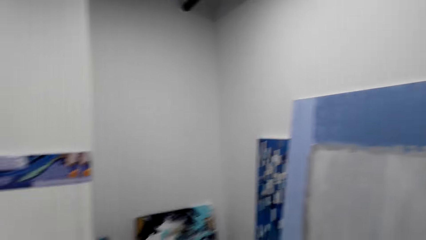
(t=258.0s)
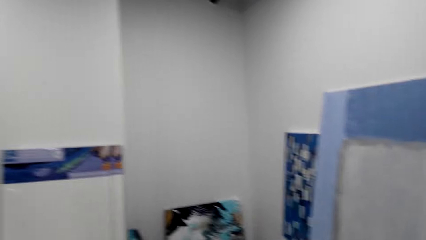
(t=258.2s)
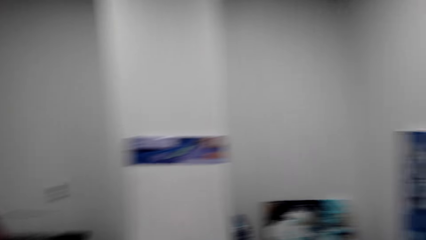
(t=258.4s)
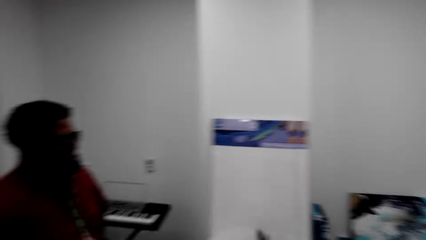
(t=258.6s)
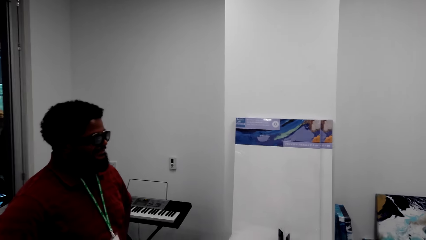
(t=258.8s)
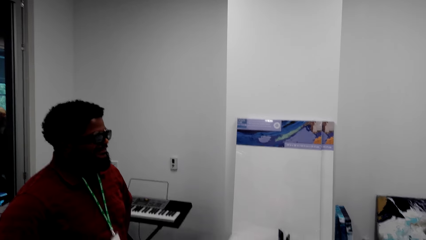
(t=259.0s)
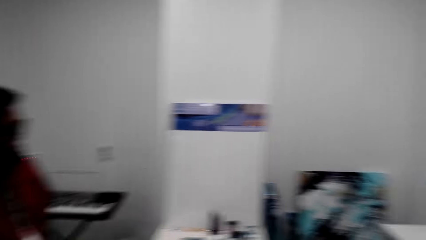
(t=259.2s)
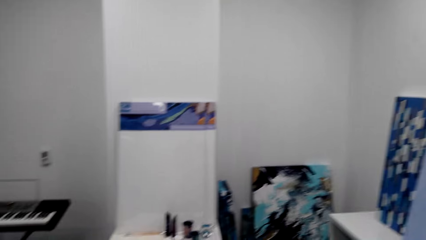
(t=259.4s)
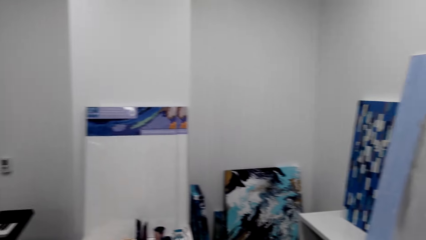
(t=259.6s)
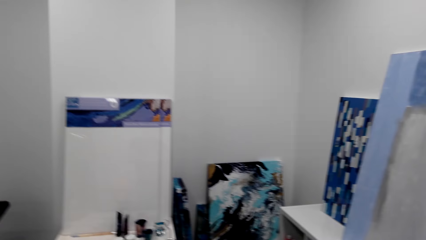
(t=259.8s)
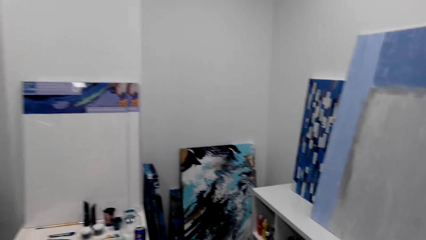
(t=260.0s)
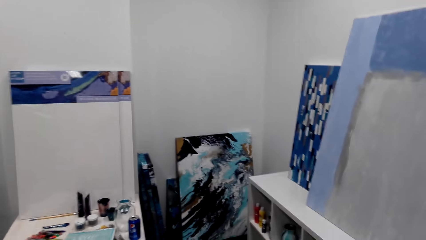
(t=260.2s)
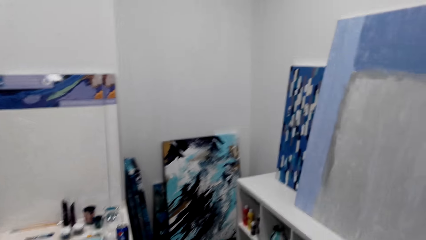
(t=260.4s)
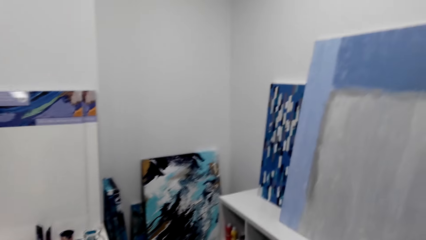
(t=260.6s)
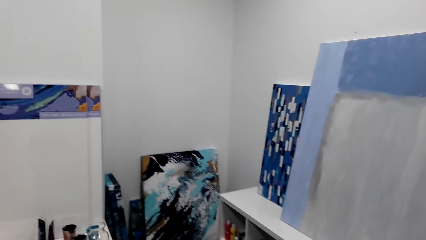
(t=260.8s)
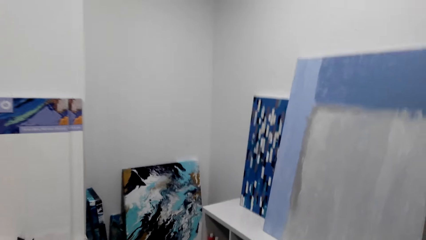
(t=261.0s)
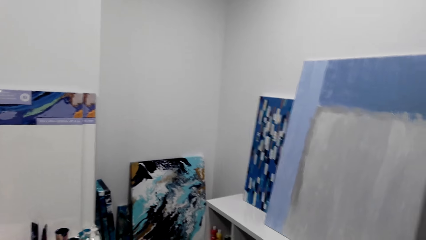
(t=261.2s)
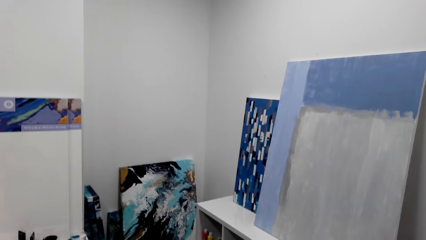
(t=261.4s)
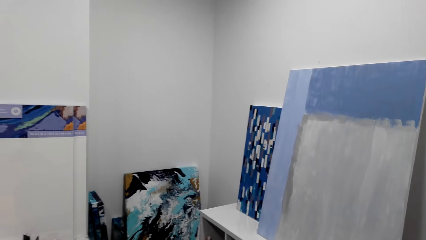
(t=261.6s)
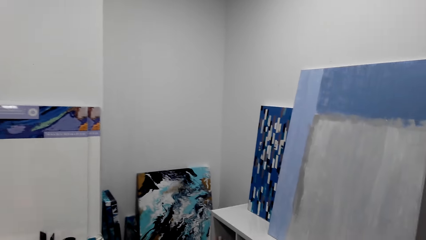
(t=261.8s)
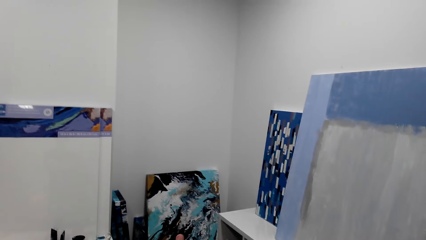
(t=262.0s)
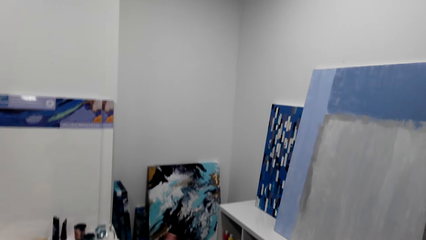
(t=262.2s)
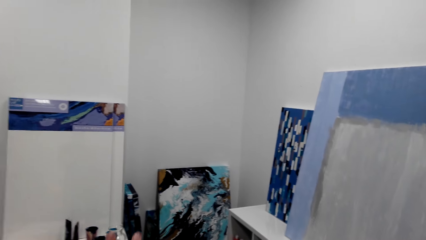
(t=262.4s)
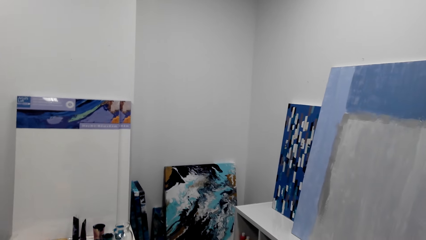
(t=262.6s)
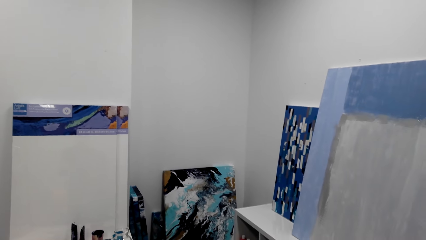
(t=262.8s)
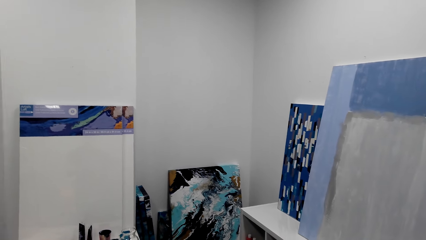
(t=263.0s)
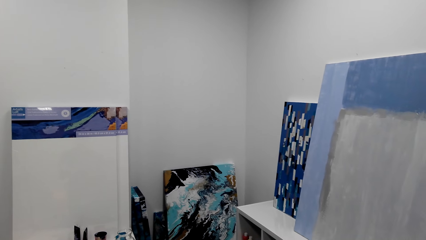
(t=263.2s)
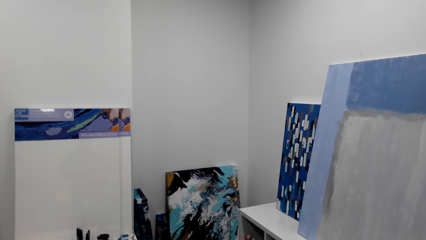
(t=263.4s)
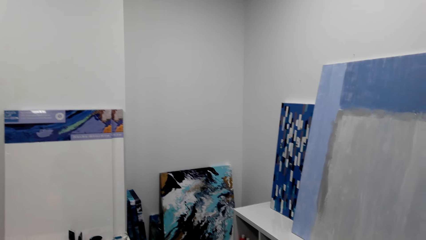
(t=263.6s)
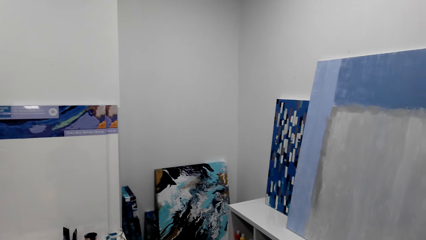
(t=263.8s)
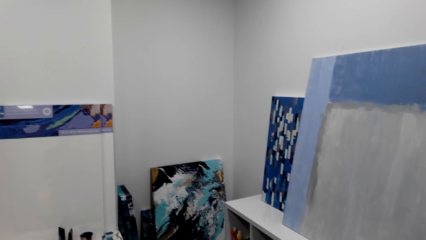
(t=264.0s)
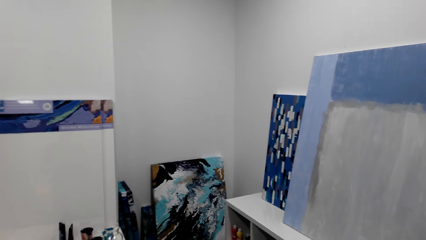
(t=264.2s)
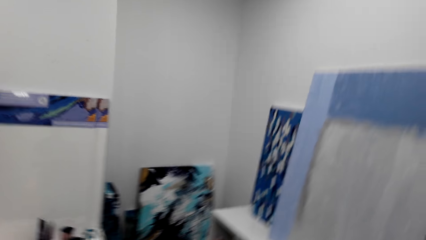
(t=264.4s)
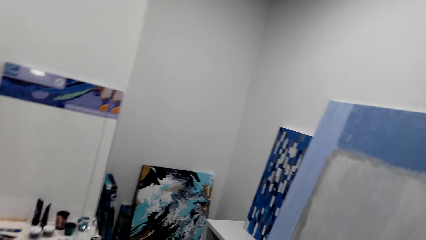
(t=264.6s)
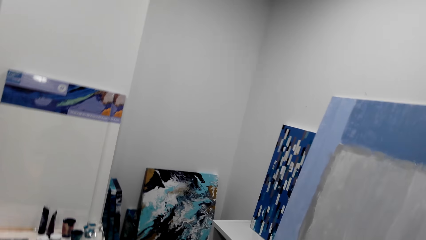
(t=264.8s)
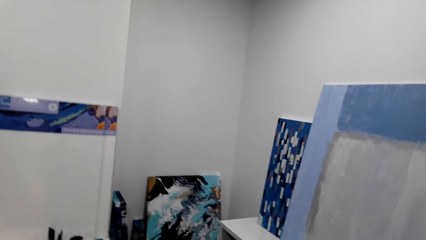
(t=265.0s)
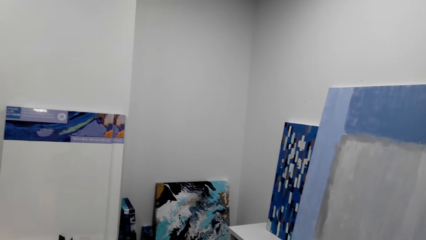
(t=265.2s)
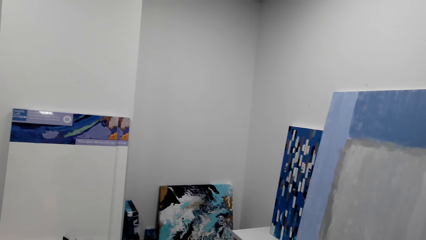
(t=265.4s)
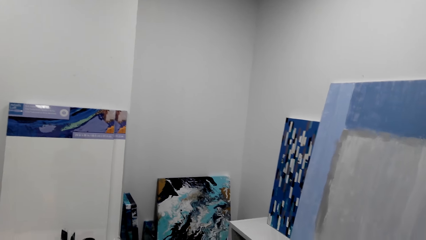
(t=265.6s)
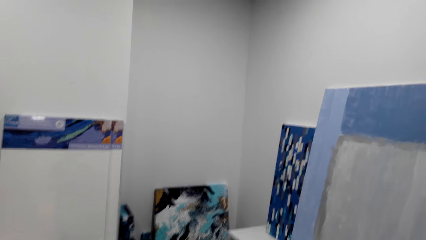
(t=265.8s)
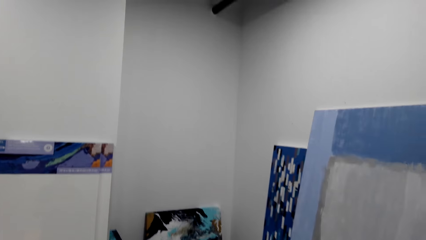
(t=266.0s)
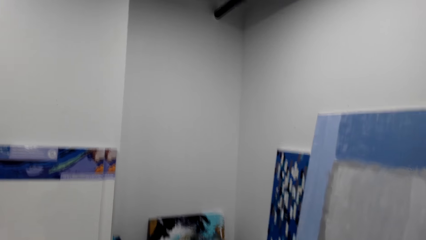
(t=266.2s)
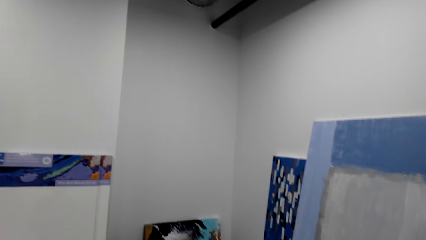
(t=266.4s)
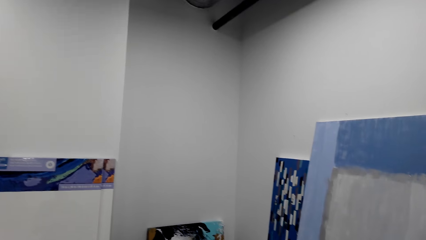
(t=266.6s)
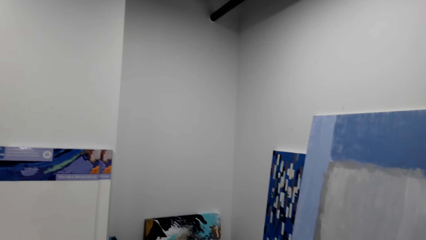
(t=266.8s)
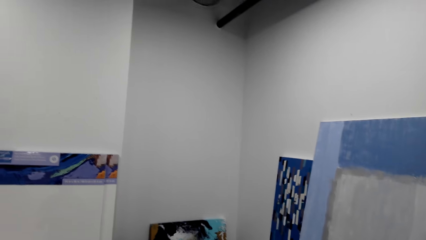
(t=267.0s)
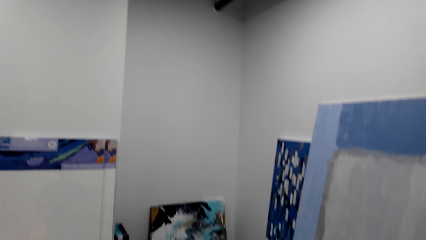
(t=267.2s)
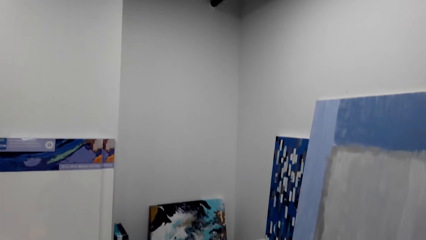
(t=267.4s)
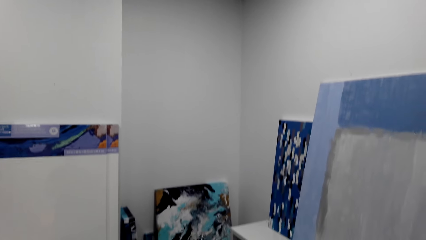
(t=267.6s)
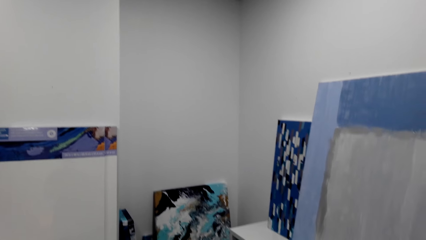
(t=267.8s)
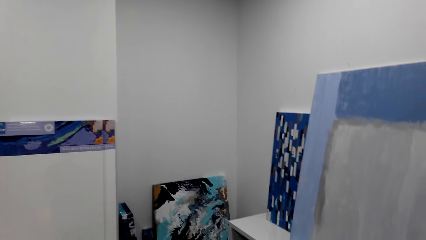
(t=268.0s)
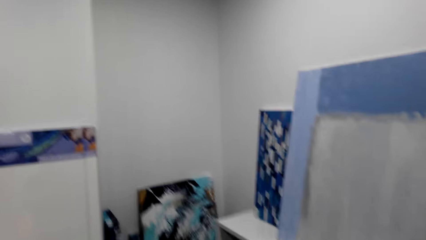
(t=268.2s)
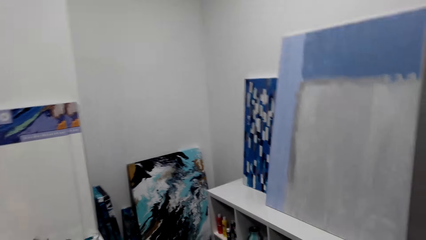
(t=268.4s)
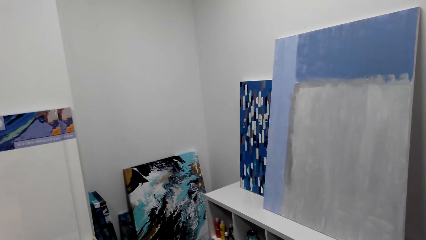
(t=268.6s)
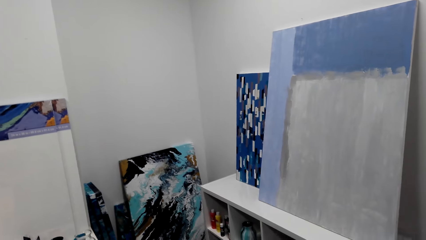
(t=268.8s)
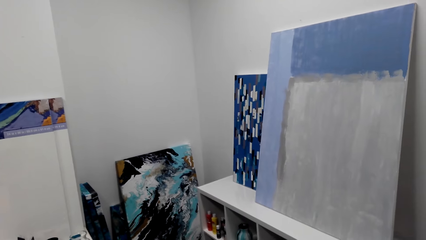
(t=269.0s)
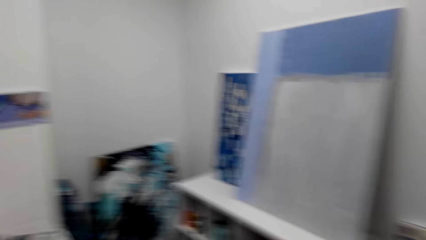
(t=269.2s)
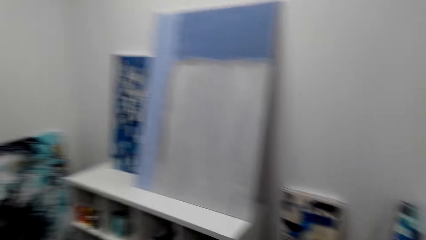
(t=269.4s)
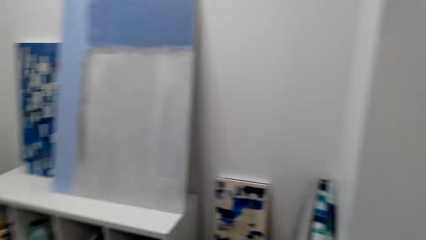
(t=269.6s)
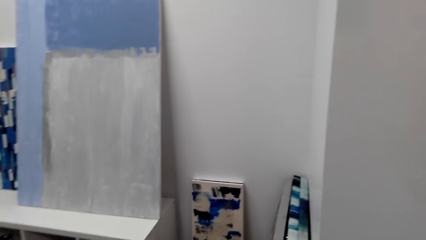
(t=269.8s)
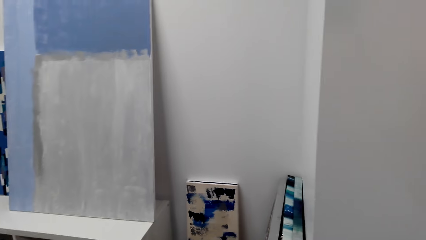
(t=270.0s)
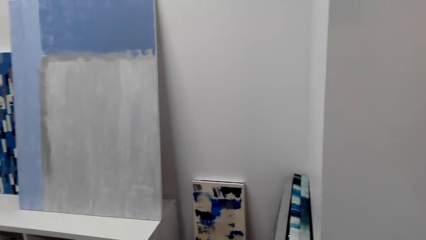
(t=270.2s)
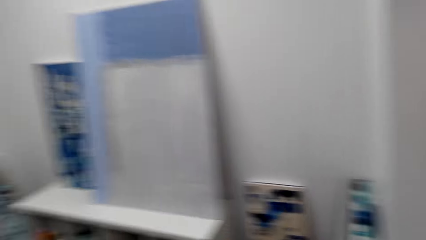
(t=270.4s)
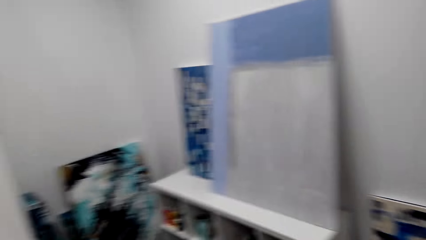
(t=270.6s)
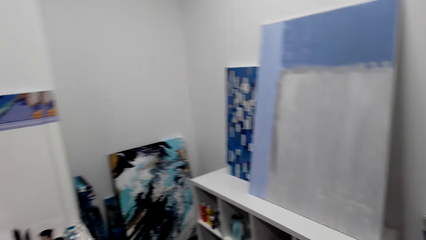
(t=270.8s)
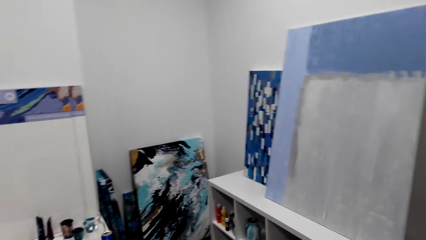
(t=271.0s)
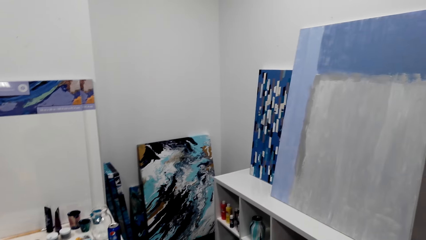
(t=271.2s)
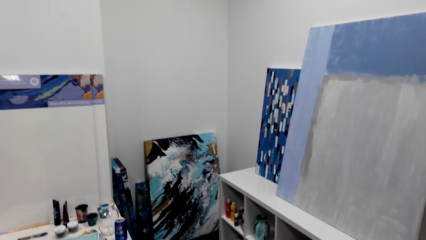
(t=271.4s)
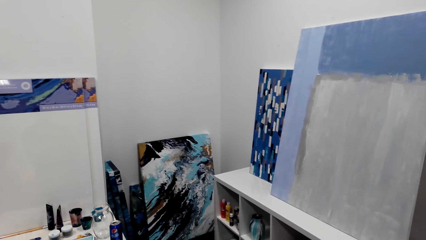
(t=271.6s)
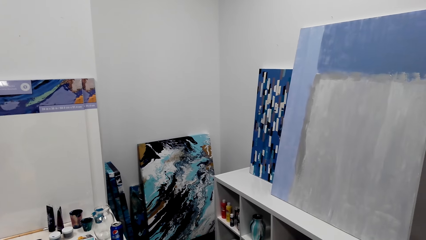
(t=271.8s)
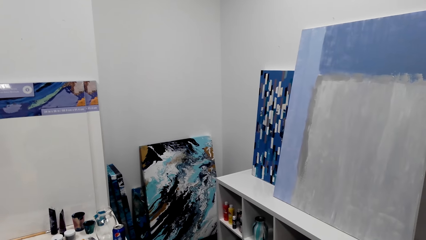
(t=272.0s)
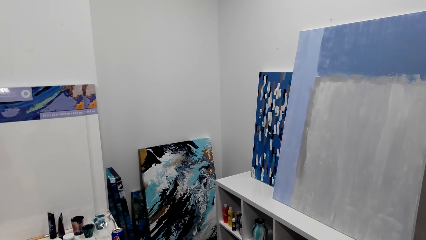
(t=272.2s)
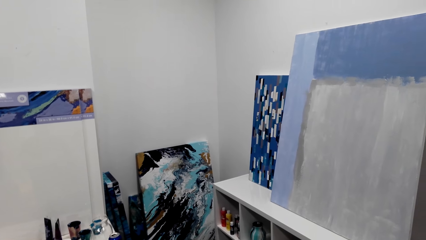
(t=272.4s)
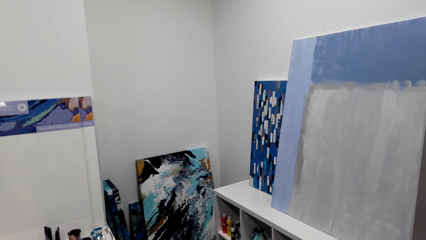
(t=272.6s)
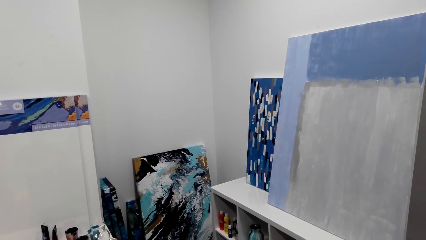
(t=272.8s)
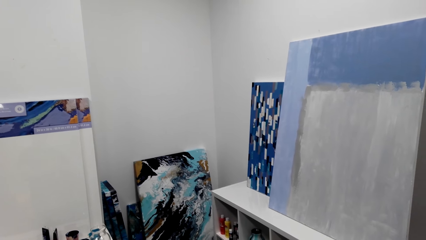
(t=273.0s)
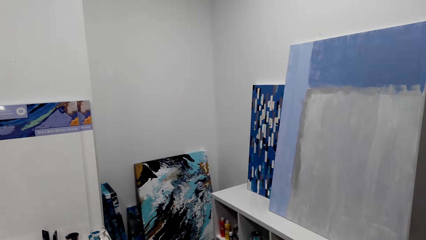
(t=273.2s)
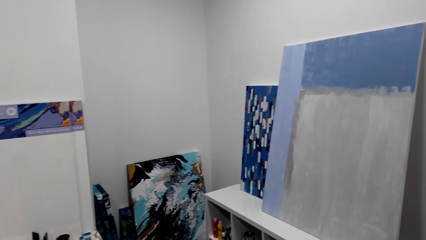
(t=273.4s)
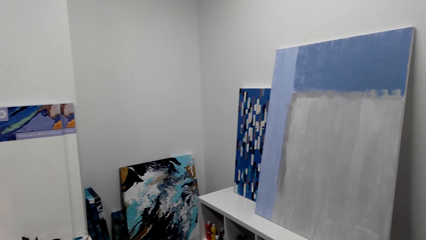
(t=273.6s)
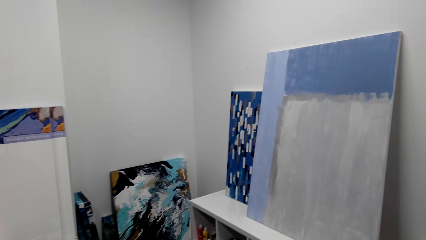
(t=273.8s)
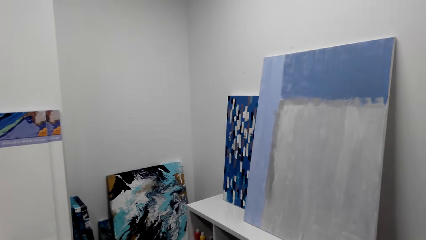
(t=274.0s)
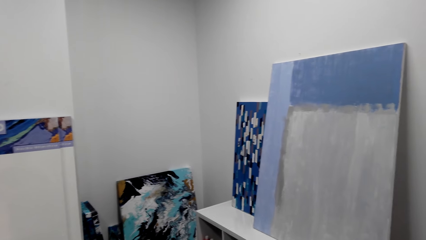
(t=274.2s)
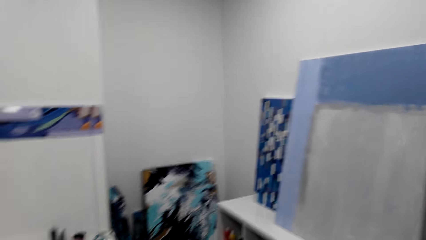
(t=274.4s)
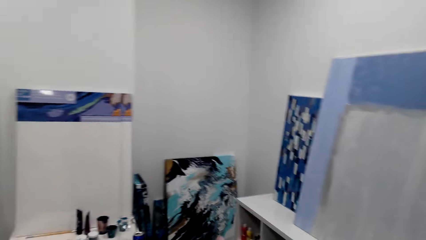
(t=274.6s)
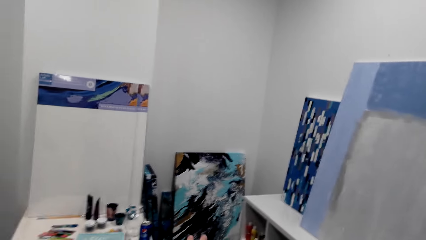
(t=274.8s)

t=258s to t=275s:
A man stands beside the camera wearer.
